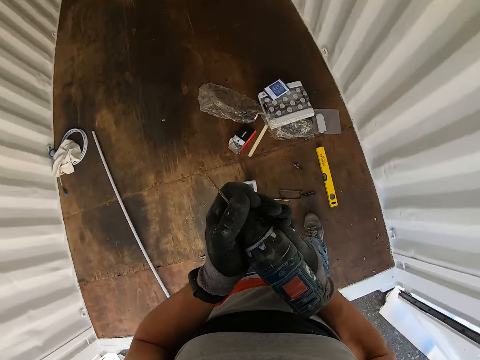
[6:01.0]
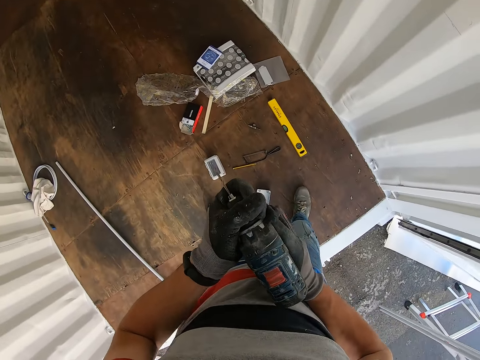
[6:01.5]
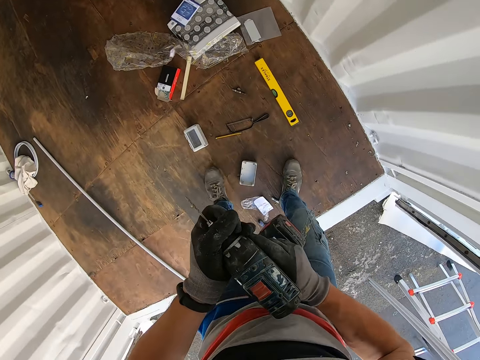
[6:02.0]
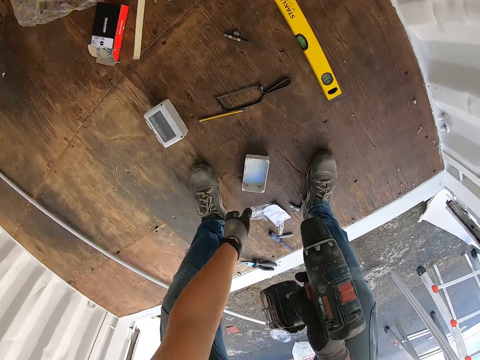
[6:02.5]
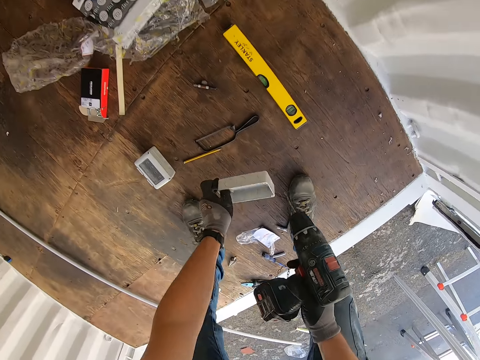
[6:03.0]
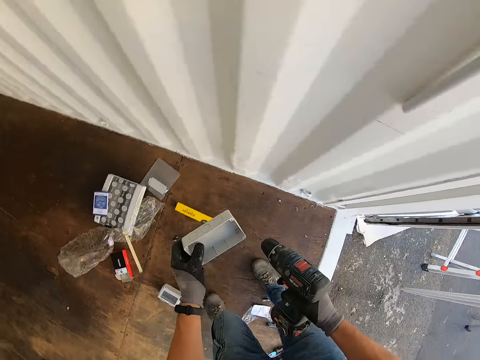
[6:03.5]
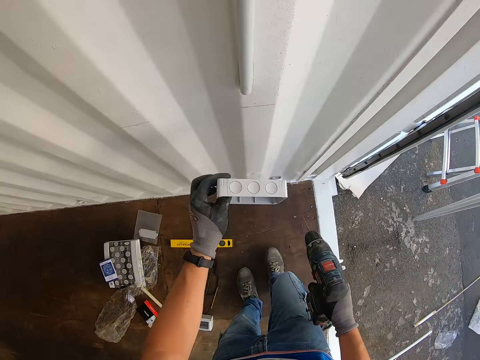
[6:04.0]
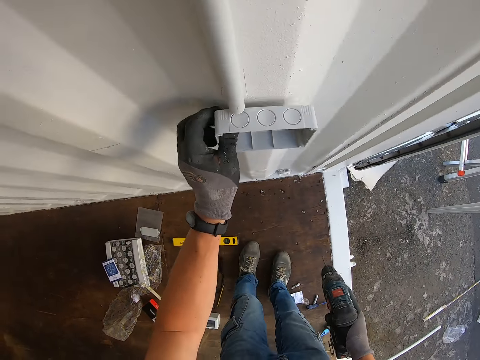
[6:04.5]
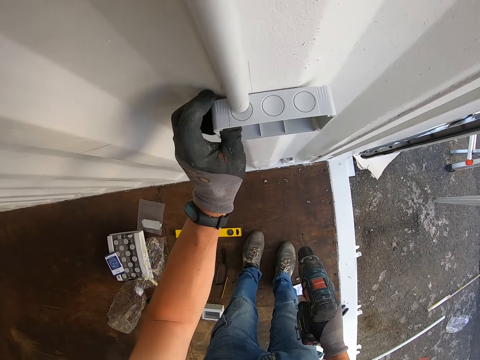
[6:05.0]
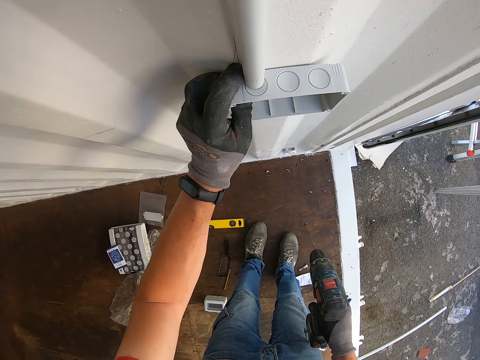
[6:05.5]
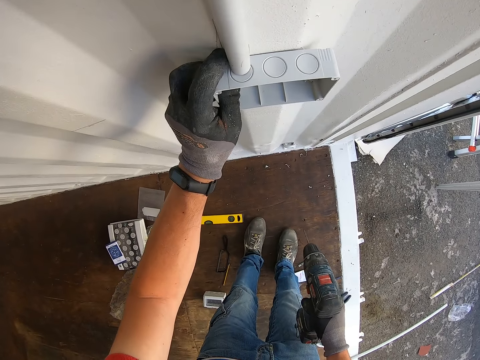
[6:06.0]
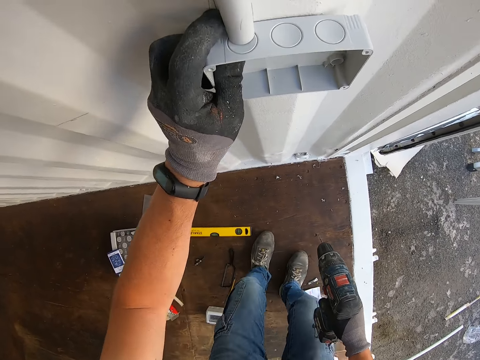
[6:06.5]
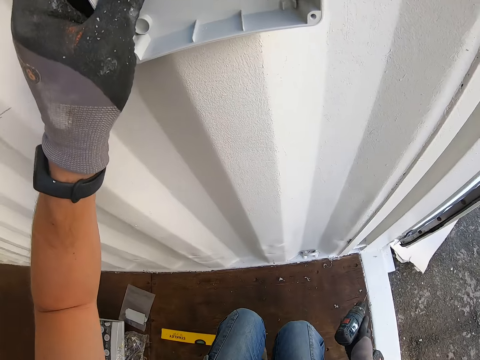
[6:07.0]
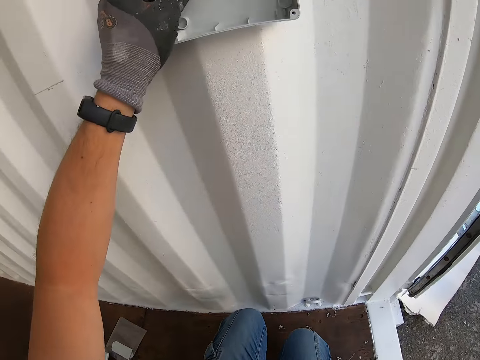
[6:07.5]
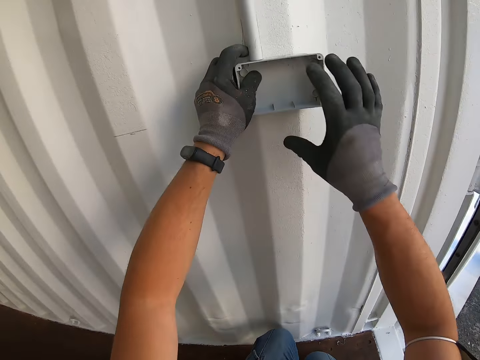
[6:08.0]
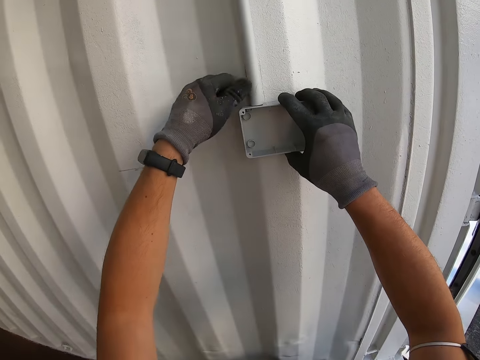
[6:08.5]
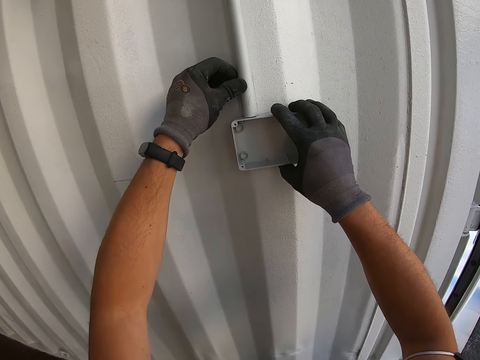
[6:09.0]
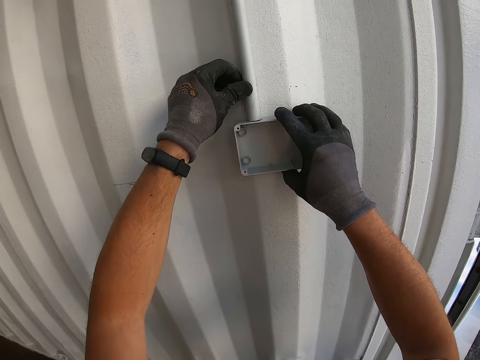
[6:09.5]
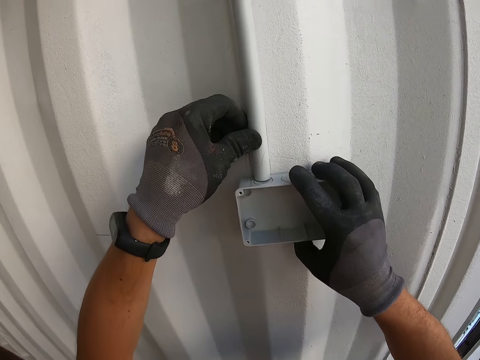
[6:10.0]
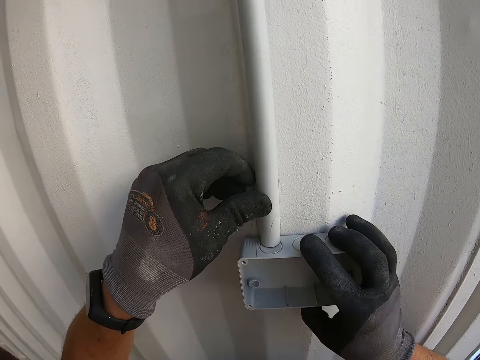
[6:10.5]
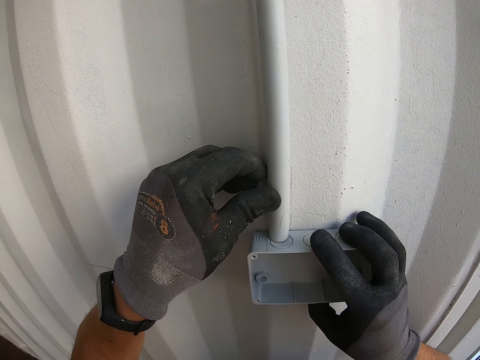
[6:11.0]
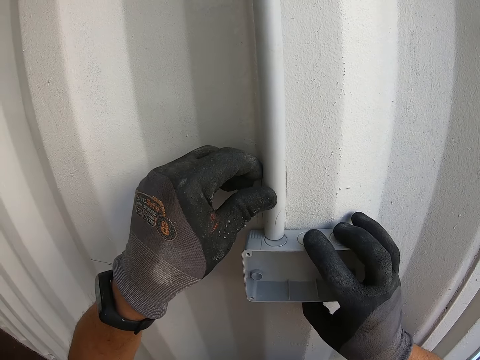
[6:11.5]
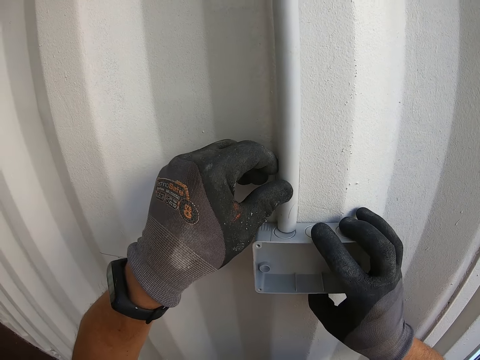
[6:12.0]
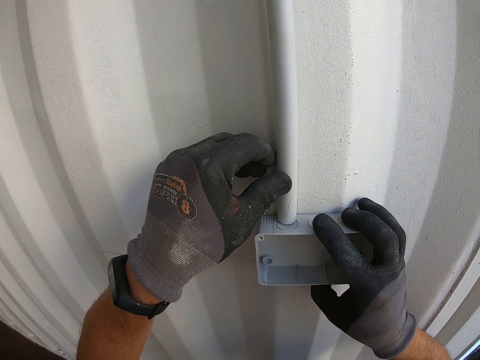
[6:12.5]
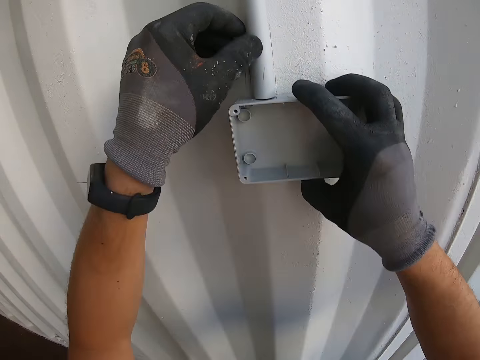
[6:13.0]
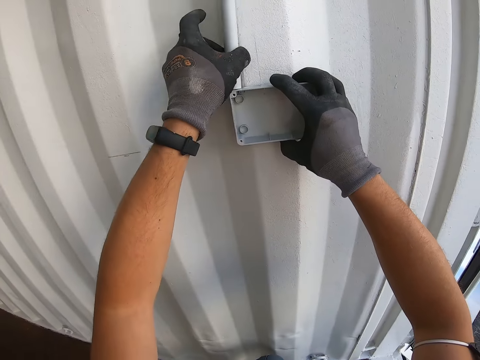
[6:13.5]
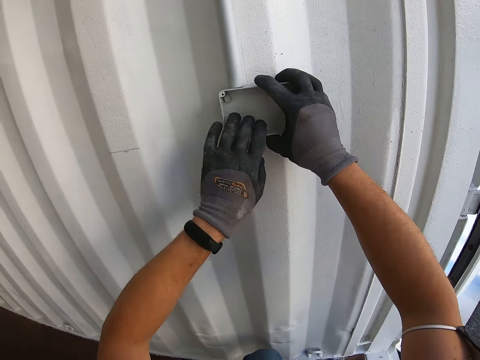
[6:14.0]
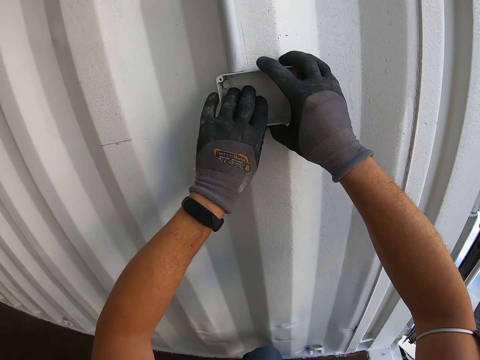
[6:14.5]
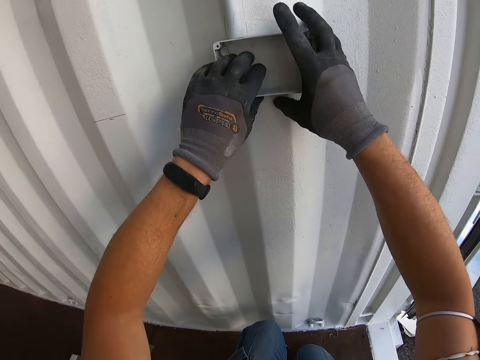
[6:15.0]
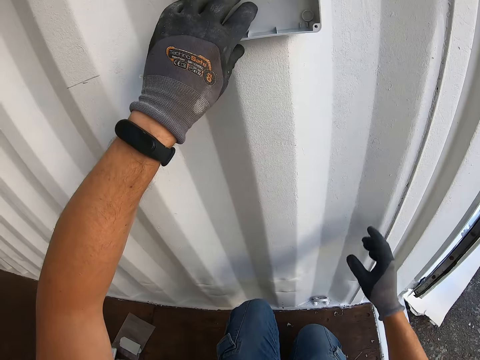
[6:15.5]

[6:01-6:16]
The camera wearer picks up the socket box. They put the socket box on the wall.

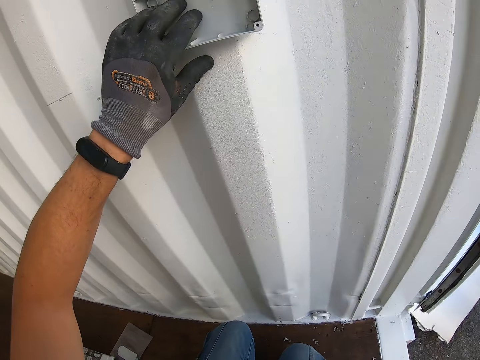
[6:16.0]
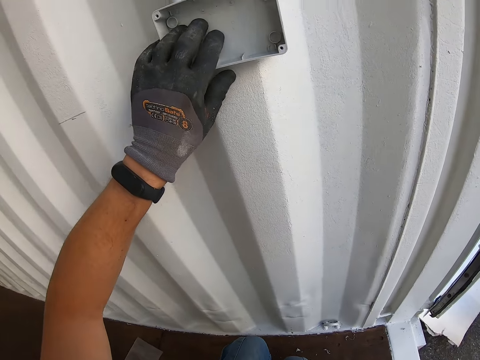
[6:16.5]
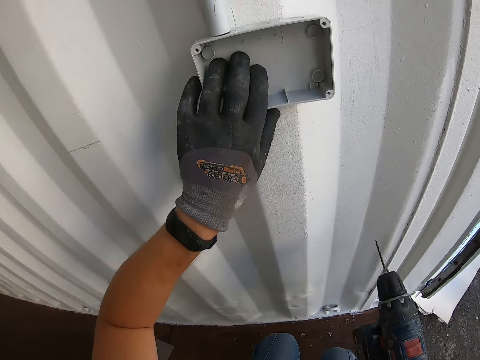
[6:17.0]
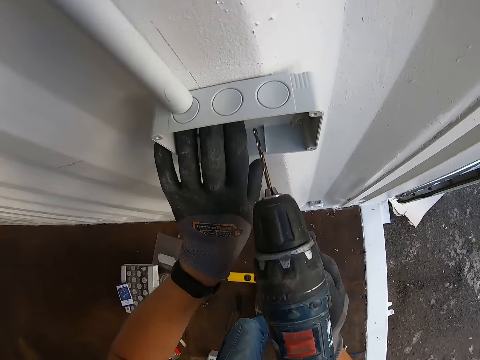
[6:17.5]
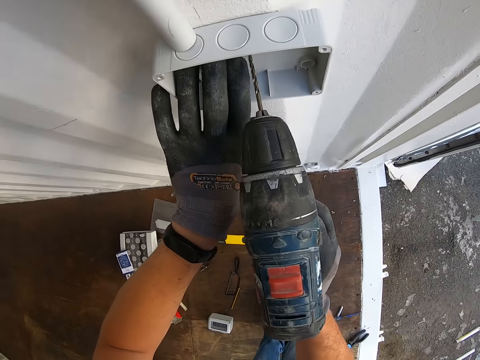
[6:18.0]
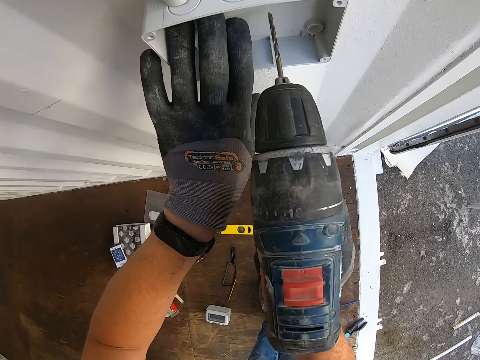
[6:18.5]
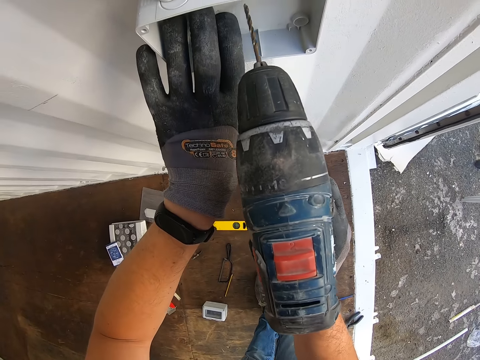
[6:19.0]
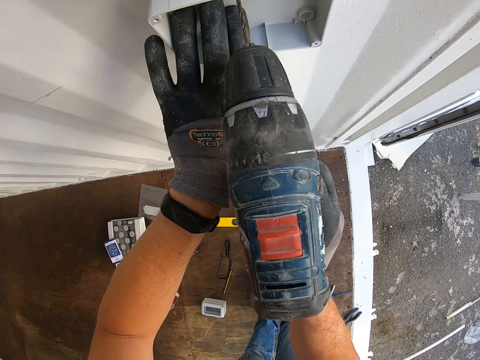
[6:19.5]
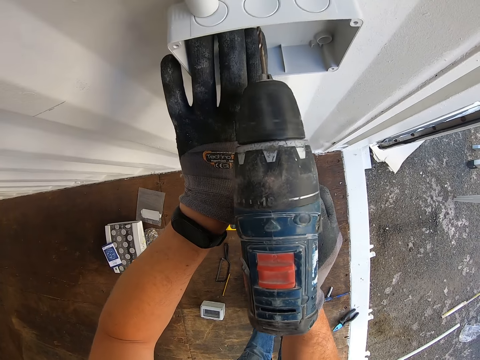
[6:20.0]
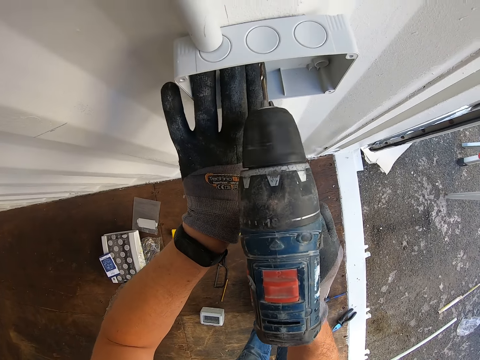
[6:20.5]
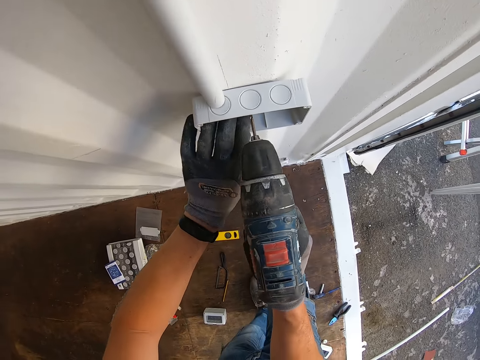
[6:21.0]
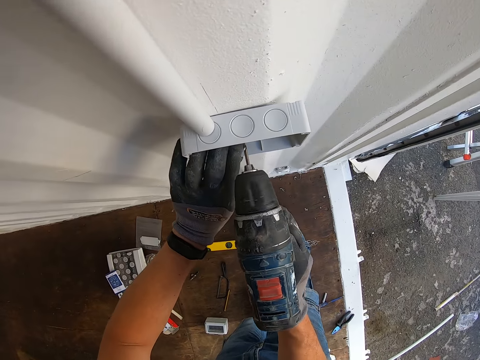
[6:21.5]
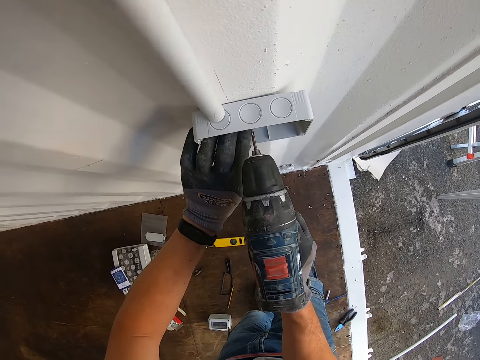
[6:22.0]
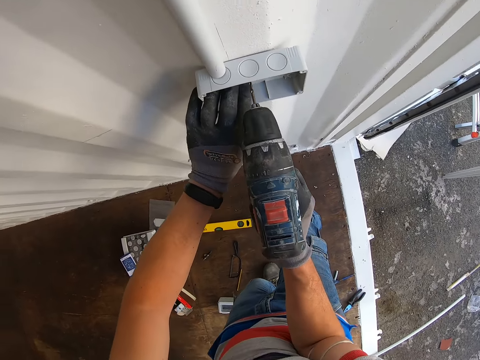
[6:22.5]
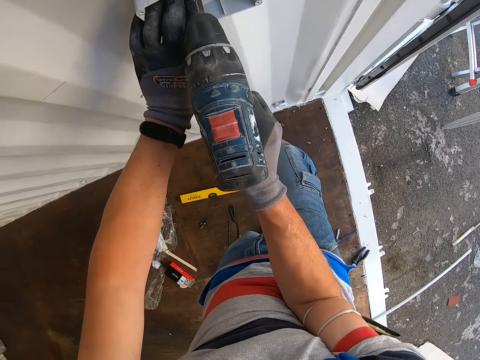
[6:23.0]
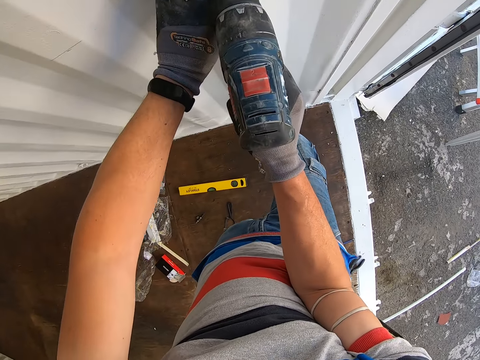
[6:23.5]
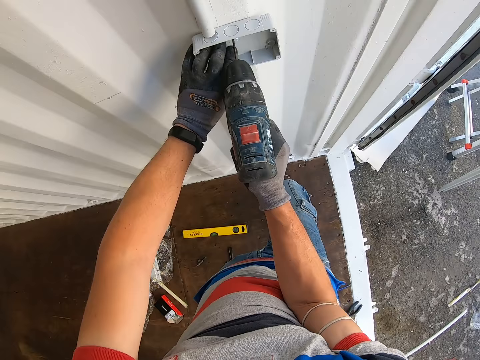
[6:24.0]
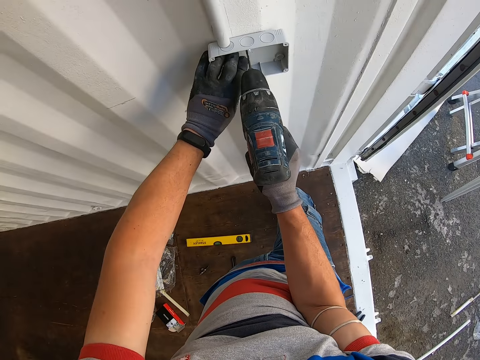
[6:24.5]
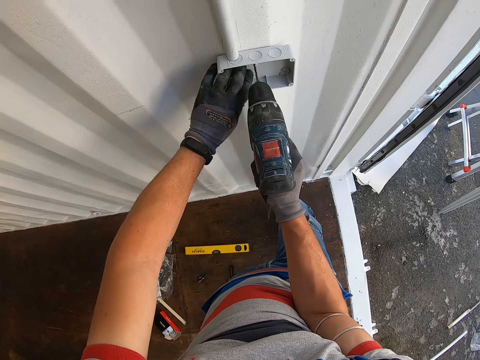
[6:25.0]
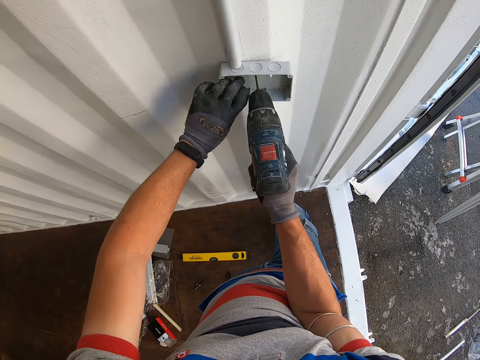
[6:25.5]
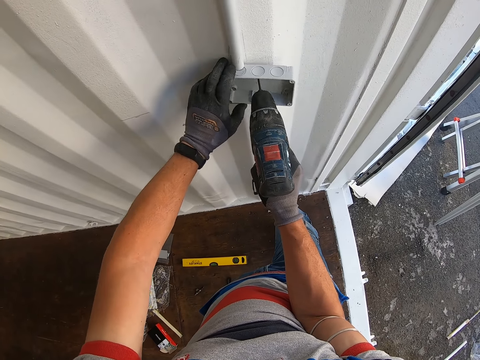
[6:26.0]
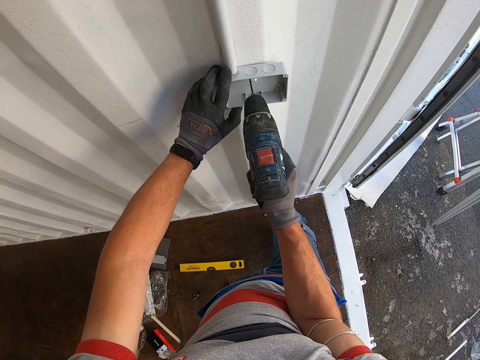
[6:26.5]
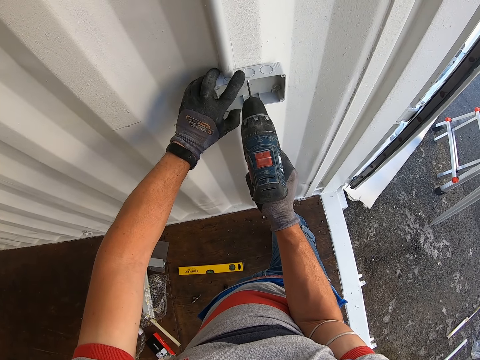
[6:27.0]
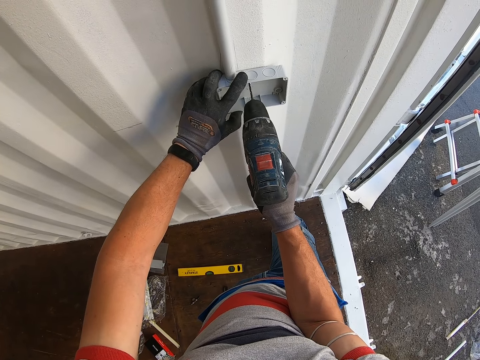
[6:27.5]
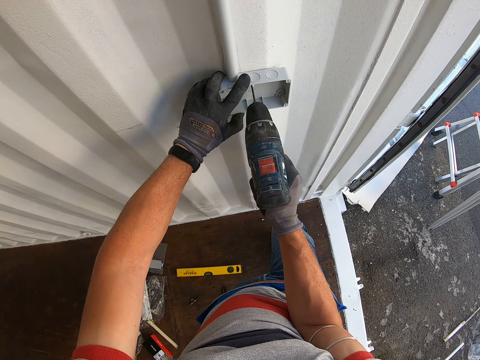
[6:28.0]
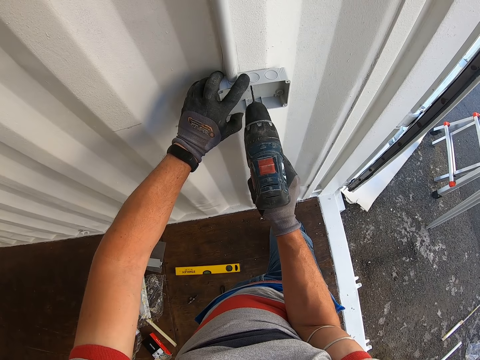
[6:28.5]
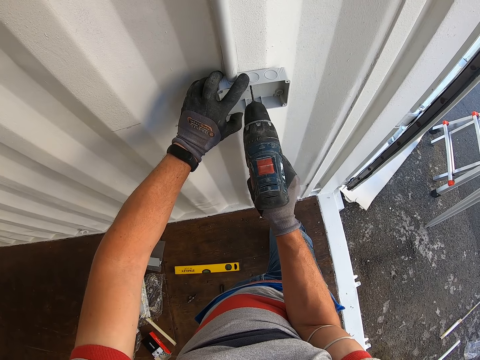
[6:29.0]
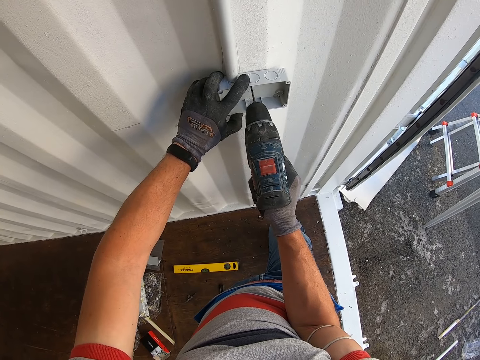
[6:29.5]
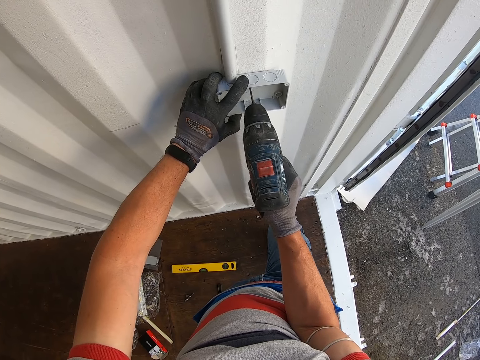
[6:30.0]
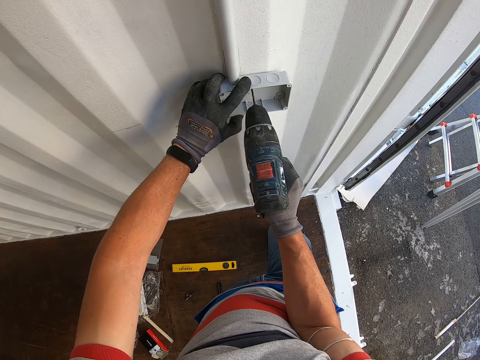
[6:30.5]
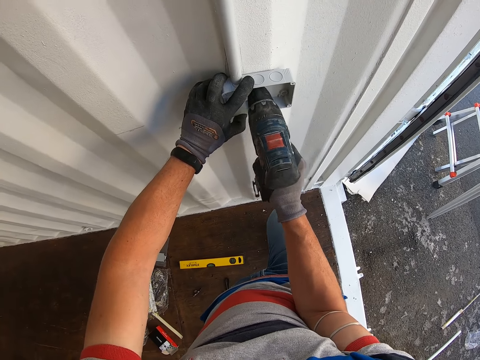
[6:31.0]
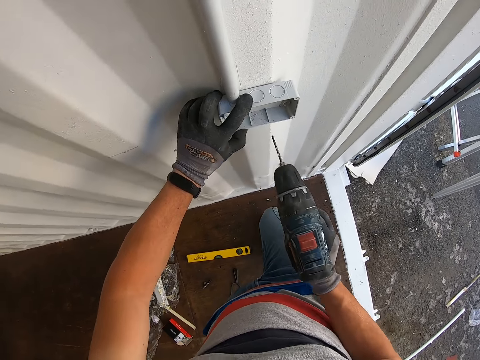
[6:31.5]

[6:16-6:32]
The camera wearer drills the hole on the wall.
